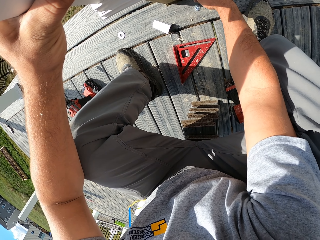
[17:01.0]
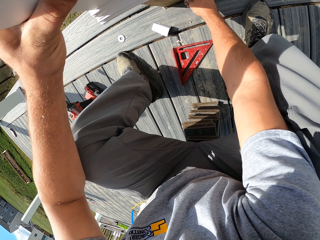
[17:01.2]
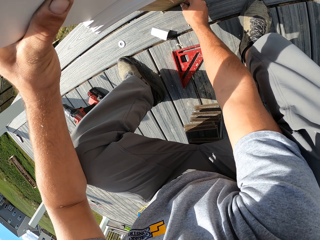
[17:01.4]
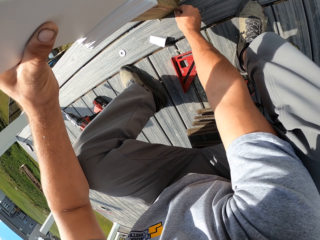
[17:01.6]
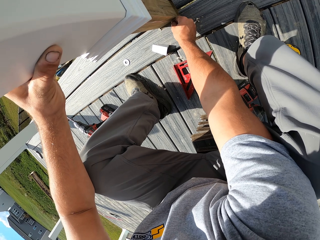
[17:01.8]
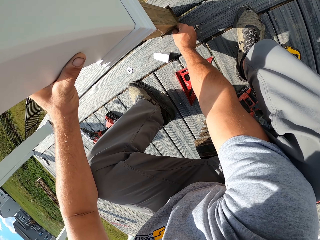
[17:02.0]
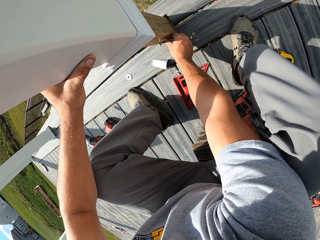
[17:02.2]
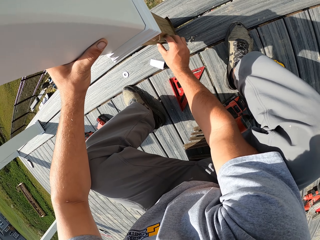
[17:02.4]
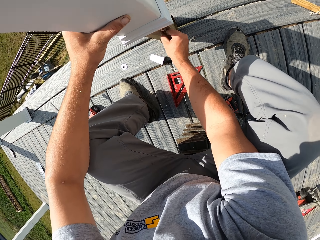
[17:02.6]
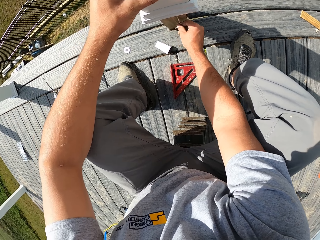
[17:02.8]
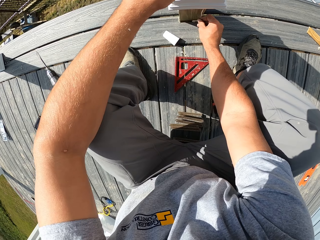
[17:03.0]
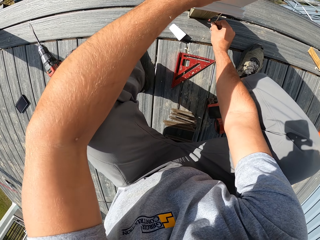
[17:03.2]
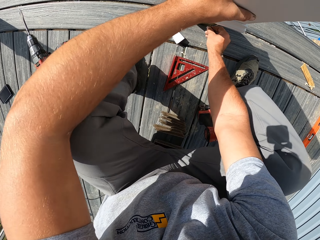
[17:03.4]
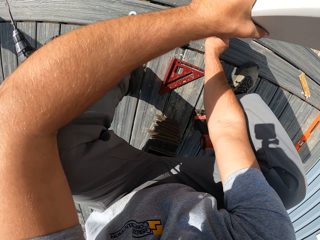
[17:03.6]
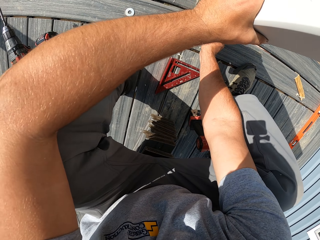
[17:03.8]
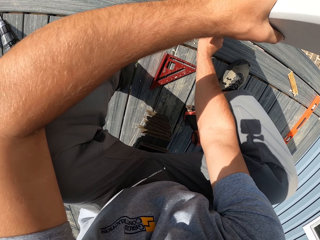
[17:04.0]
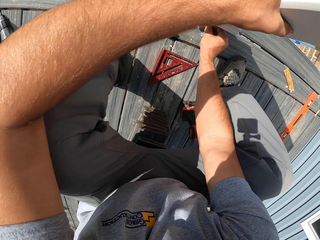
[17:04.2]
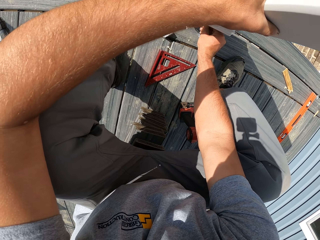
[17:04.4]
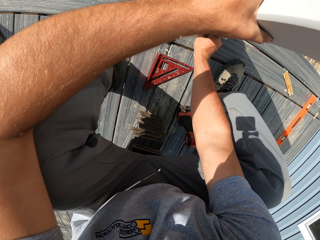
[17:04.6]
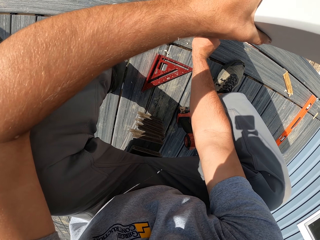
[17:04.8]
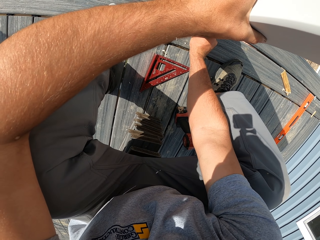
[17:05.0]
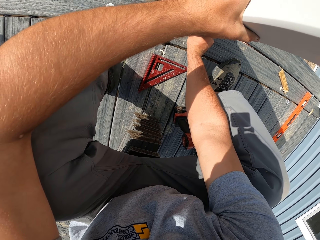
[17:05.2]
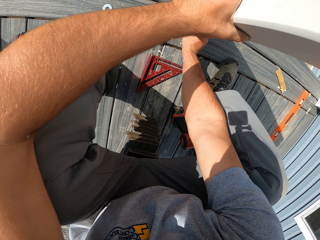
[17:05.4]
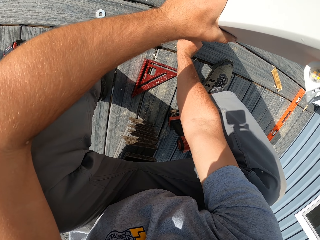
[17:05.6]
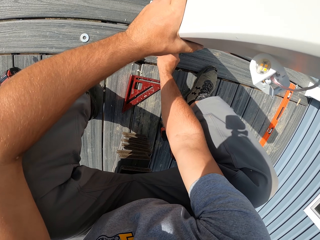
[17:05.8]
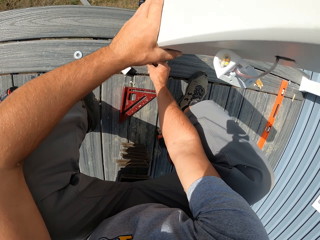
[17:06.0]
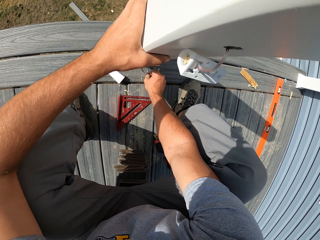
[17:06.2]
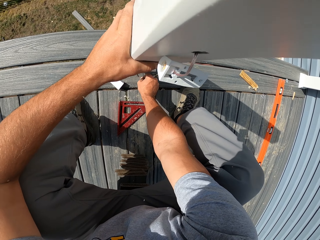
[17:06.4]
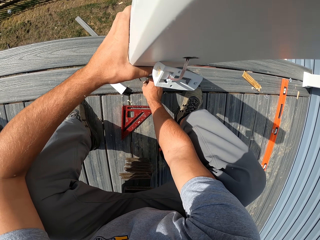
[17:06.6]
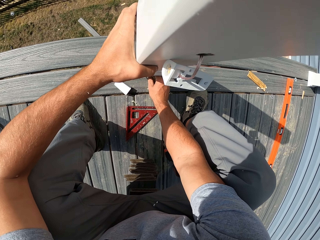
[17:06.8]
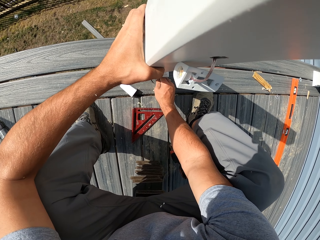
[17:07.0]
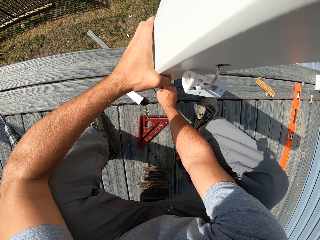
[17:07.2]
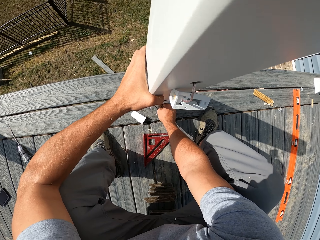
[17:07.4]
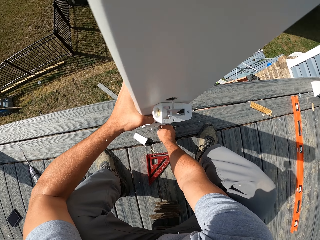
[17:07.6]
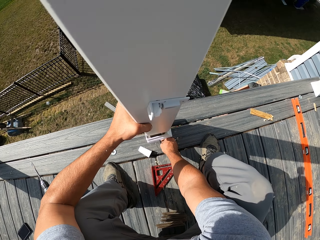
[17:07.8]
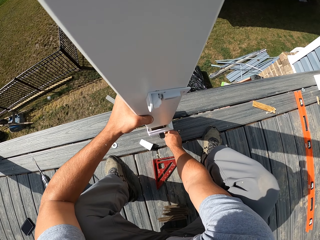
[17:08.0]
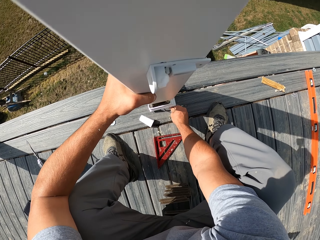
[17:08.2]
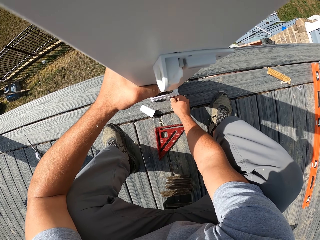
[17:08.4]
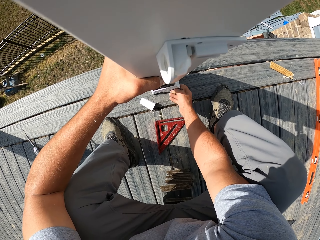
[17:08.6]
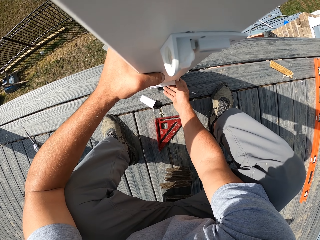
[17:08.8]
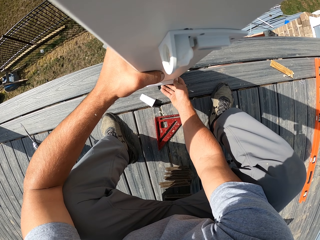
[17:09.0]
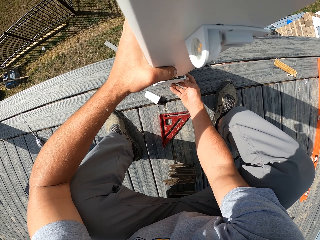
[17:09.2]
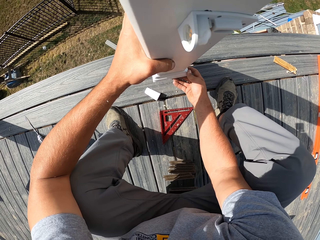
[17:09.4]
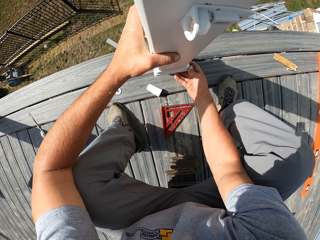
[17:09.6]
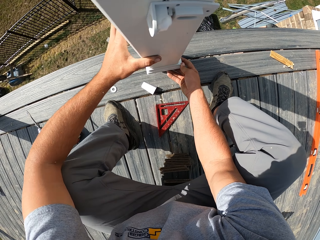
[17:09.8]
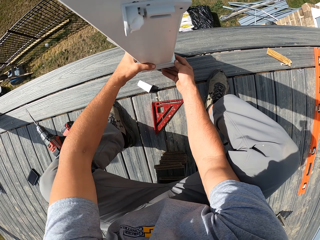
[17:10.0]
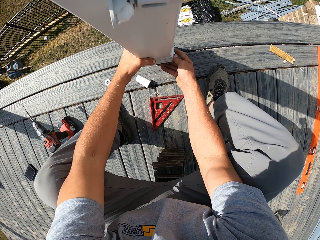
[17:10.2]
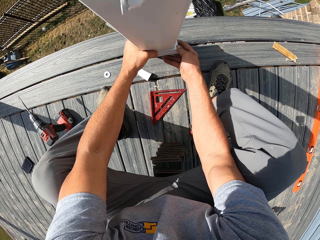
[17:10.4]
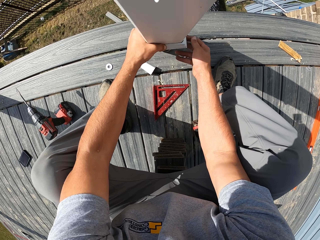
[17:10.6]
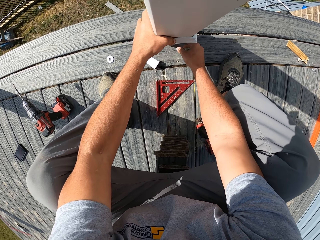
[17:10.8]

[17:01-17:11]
The camera wearer adjusts the wood rail. They pull down the pole.

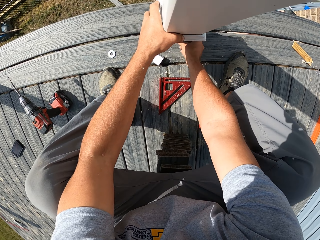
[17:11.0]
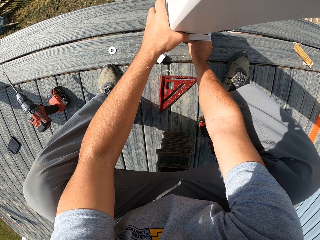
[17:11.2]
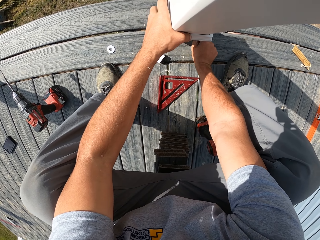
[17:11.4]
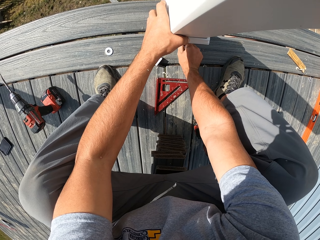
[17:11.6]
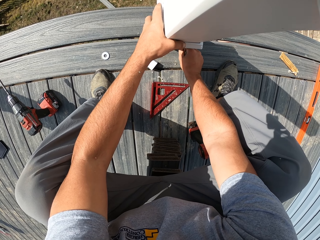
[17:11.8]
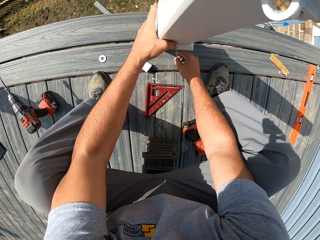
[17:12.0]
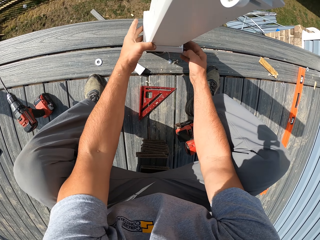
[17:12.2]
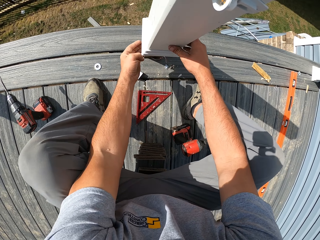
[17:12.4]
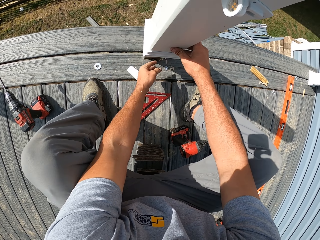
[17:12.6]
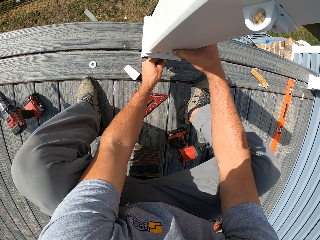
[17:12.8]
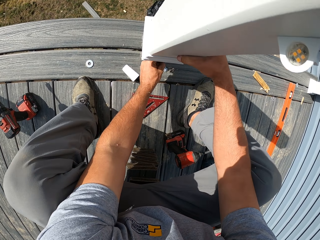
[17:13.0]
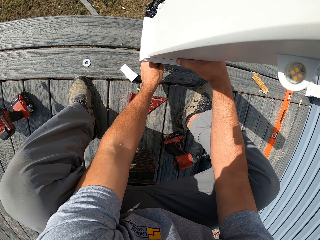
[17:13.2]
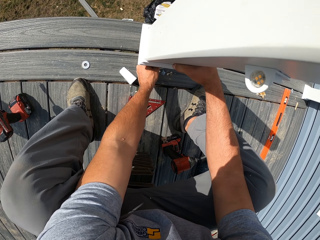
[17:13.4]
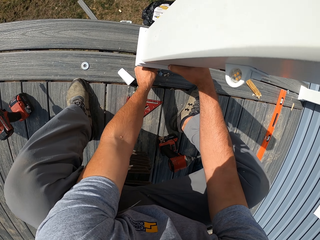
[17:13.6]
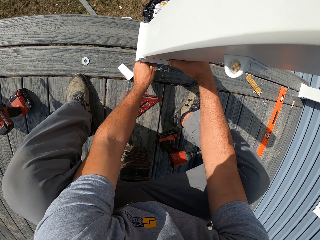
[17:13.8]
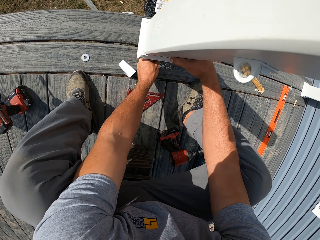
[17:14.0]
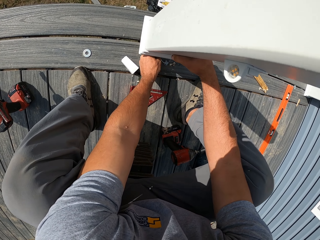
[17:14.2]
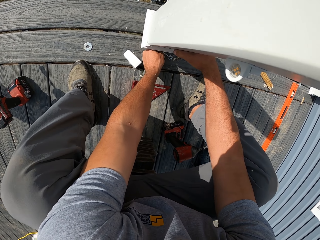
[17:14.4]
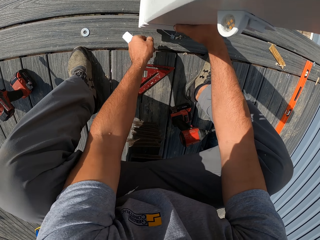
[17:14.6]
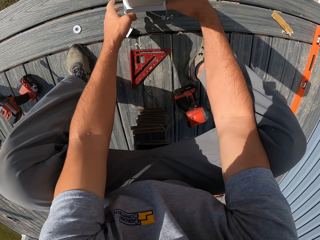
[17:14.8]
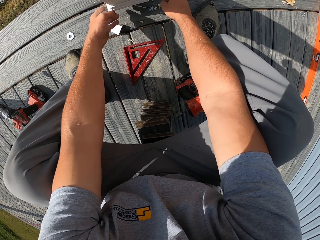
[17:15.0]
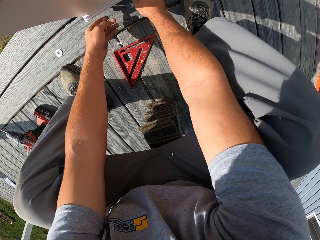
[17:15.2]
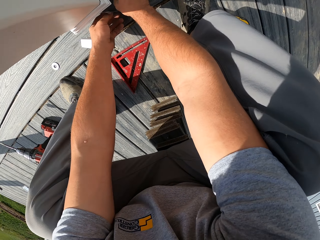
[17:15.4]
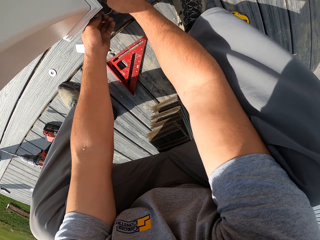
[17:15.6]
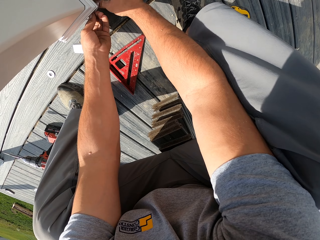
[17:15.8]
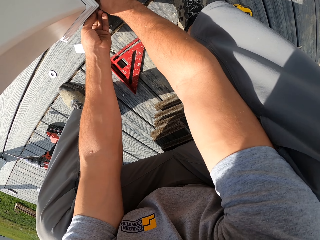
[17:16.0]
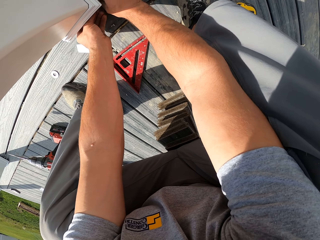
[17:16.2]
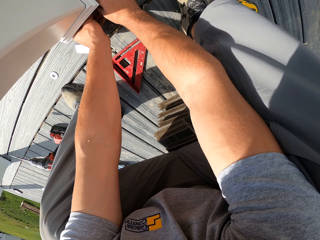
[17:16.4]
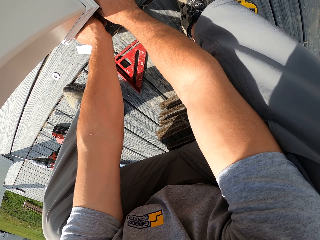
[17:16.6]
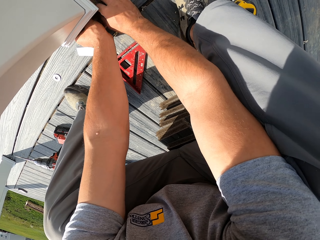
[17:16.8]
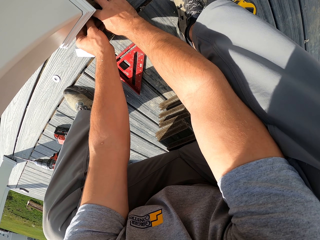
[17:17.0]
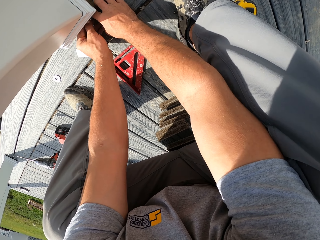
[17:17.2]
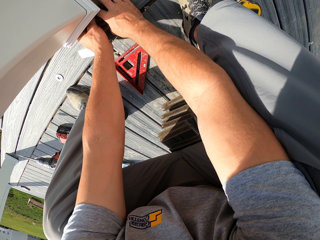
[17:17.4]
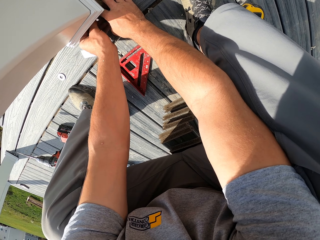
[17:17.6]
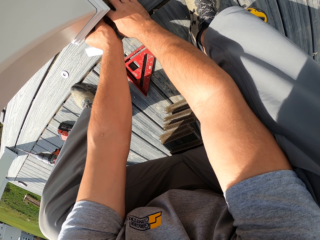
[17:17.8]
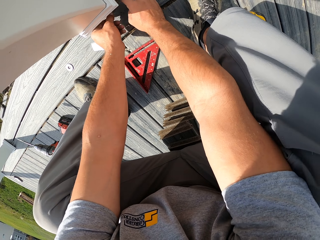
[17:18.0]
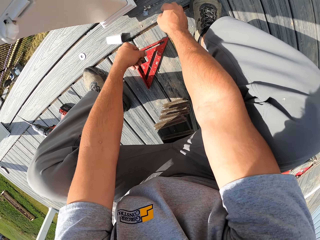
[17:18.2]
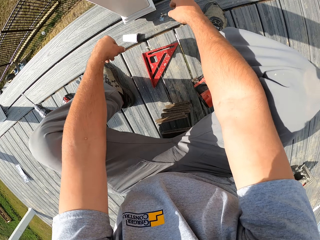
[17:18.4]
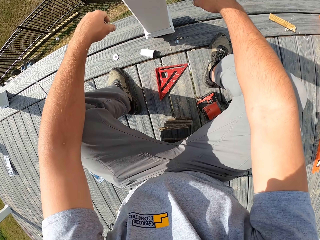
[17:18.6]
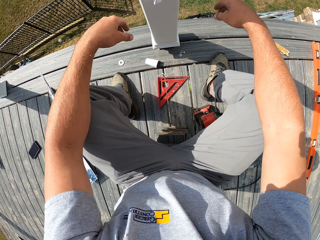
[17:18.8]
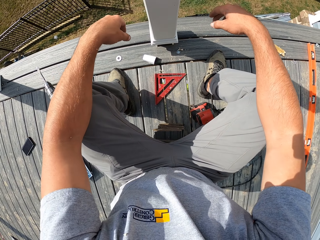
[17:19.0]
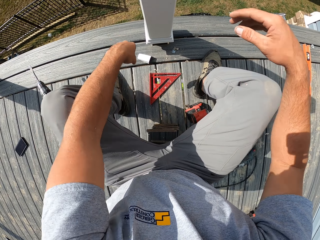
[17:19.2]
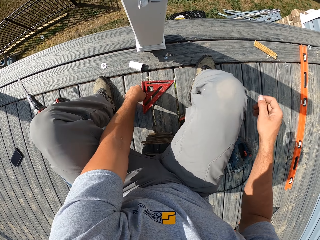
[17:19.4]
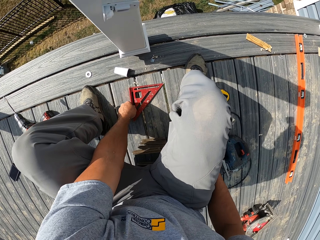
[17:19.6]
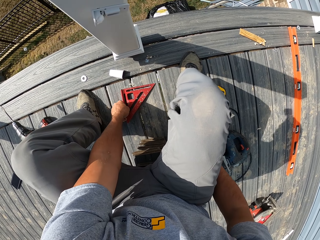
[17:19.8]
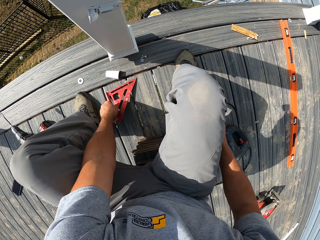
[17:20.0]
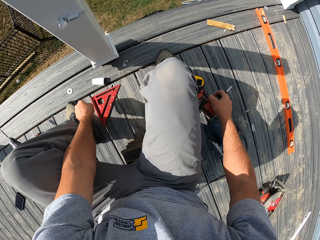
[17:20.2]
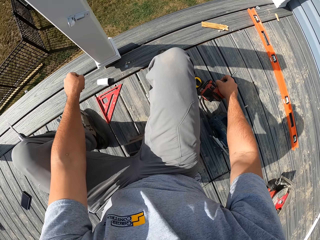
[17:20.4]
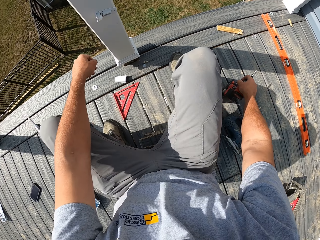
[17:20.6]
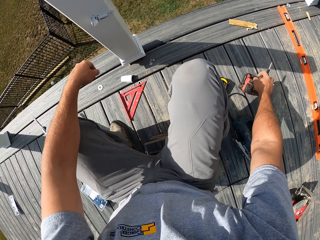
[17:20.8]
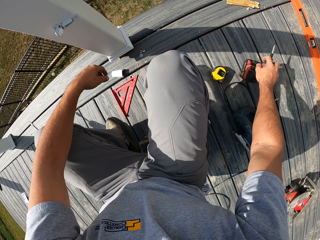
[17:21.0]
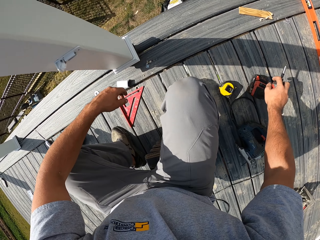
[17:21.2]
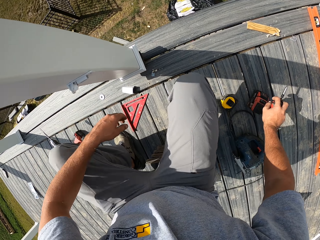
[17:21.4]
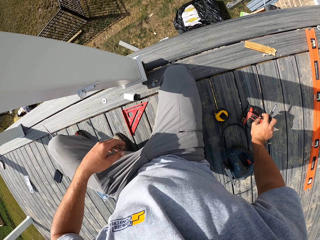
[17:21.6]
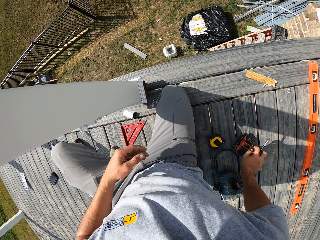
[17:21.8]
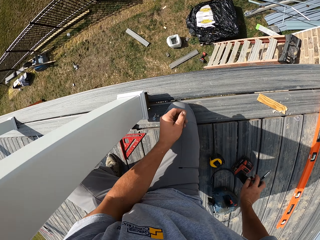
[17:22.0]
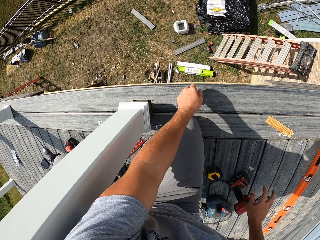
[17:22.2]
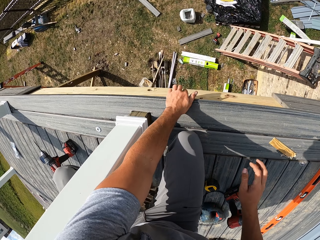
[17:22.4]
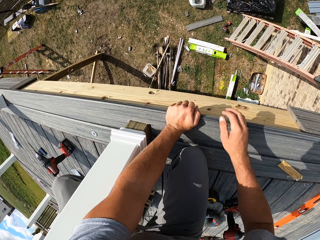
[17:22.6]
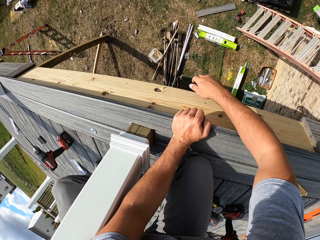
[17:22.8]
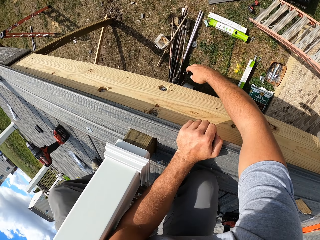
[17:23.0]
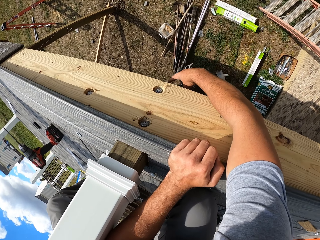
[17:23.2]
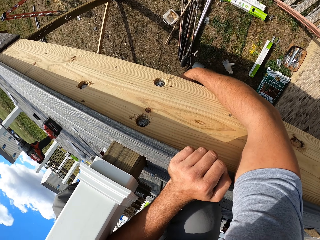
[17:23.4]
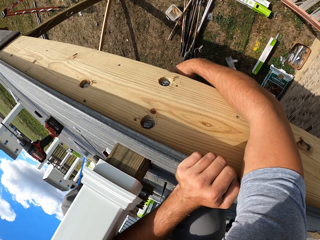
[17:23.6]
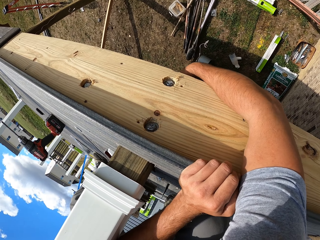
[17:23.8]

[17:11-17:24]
The camera wearer adjusts the wire. He adjusts the hands. He adjusts the wire. He looks around the area. He adjusts the wire. He removes his hands from the wood rail. He adjusts the set square. He adjusts the impact wrench. He bends down.
